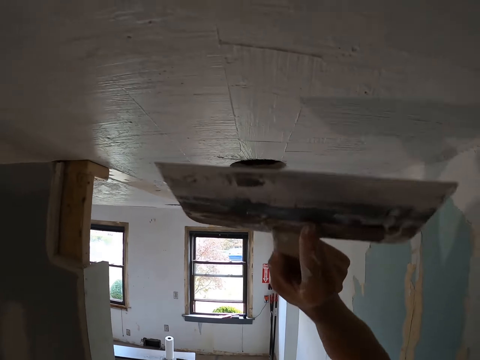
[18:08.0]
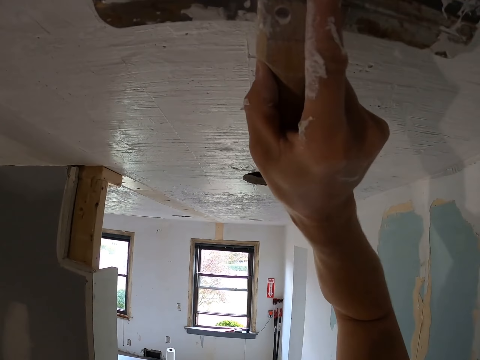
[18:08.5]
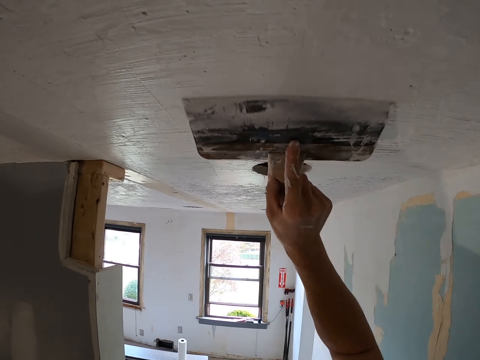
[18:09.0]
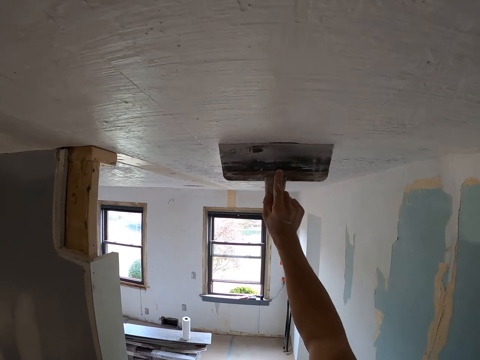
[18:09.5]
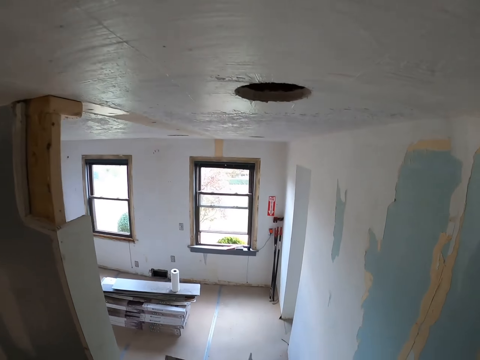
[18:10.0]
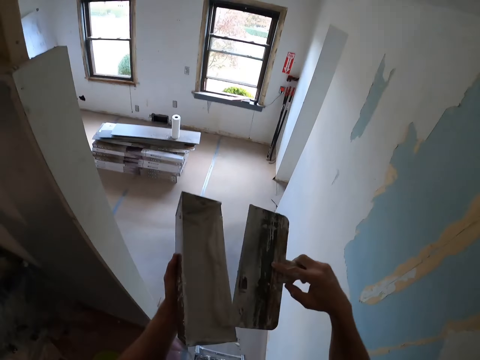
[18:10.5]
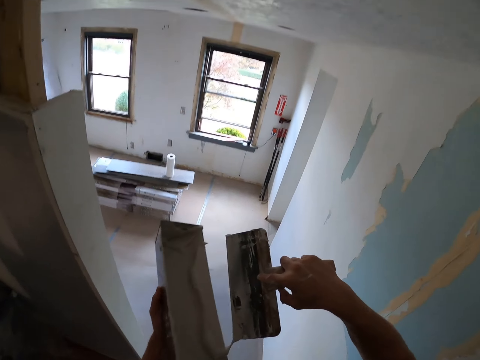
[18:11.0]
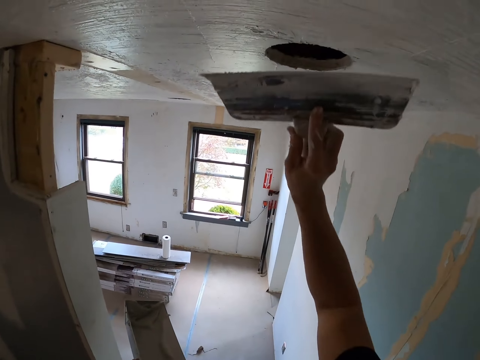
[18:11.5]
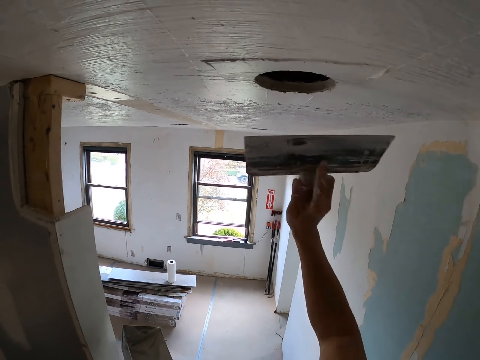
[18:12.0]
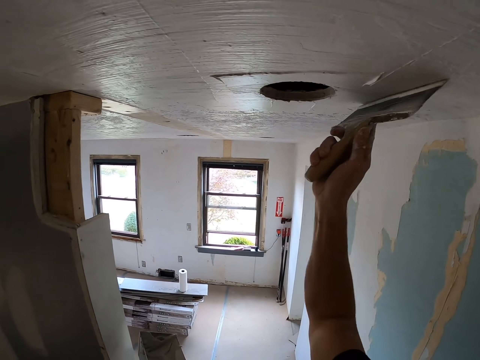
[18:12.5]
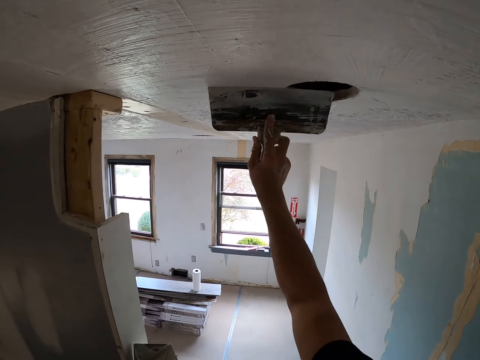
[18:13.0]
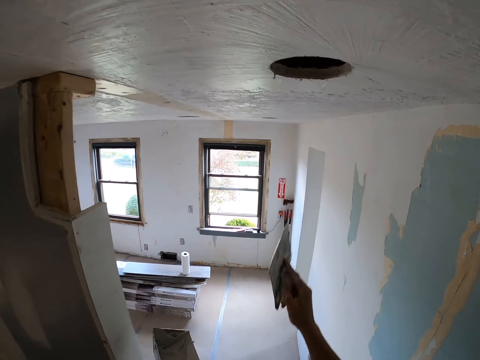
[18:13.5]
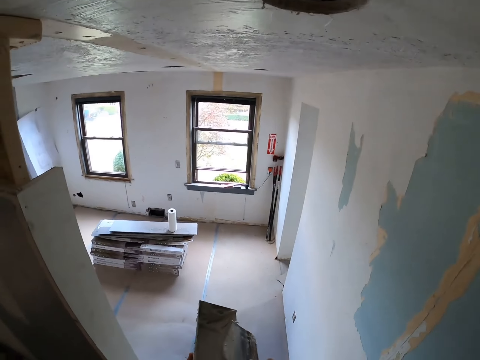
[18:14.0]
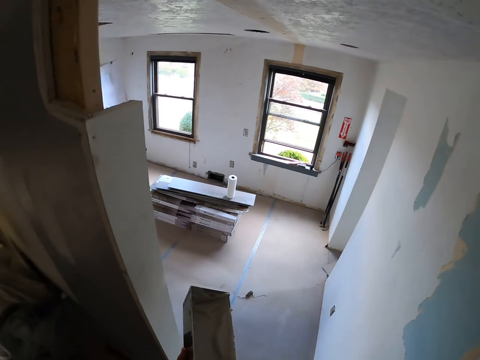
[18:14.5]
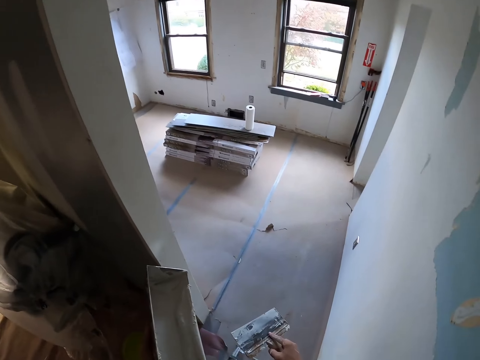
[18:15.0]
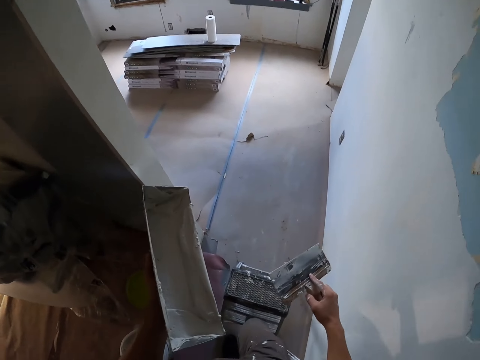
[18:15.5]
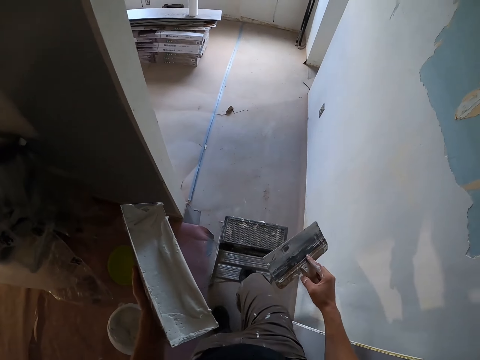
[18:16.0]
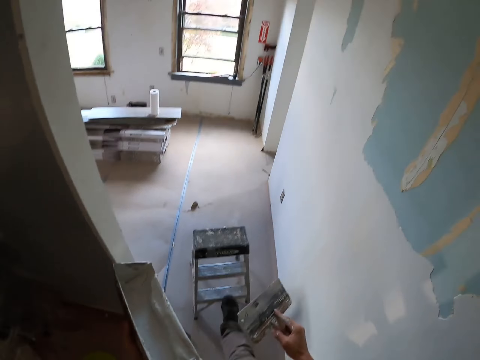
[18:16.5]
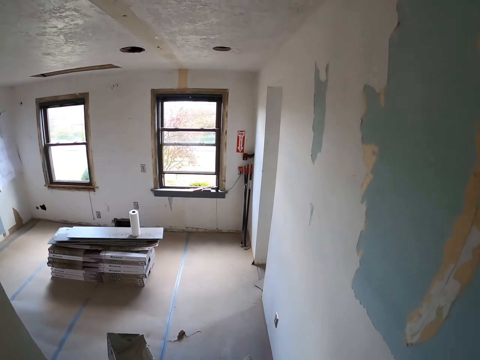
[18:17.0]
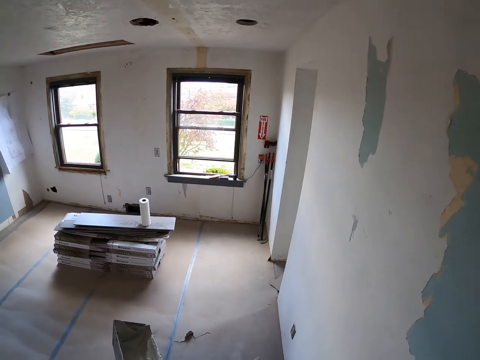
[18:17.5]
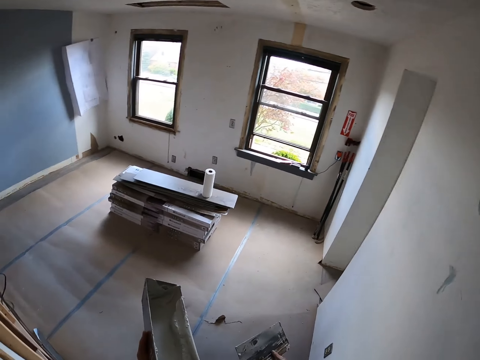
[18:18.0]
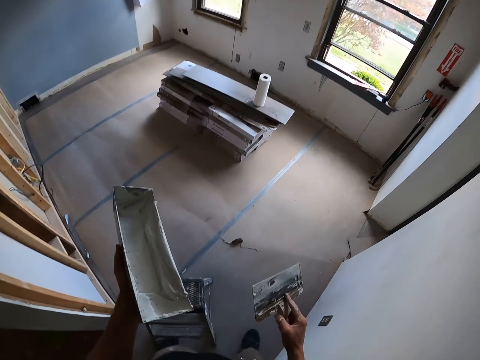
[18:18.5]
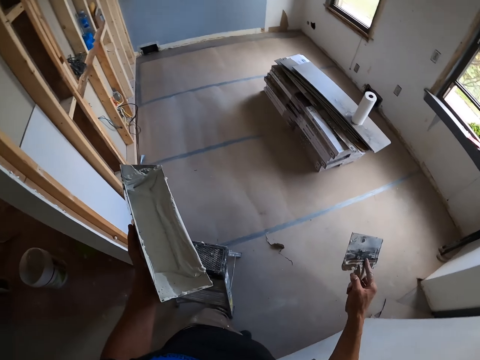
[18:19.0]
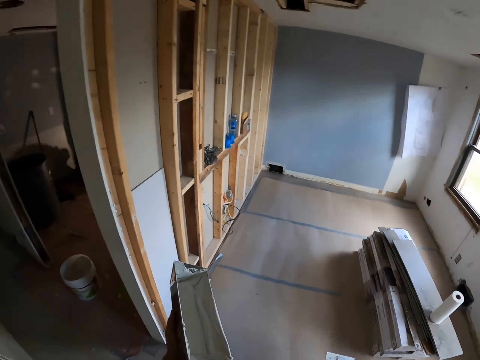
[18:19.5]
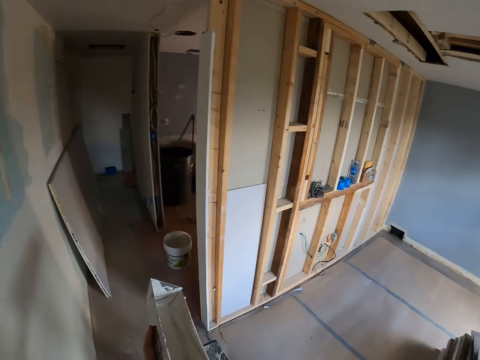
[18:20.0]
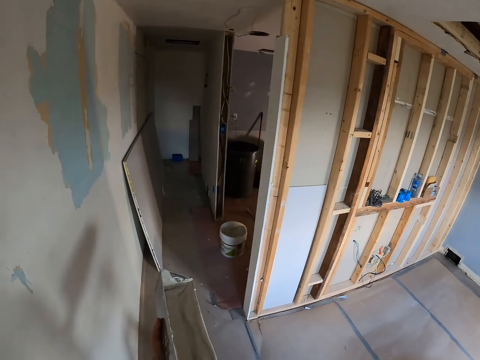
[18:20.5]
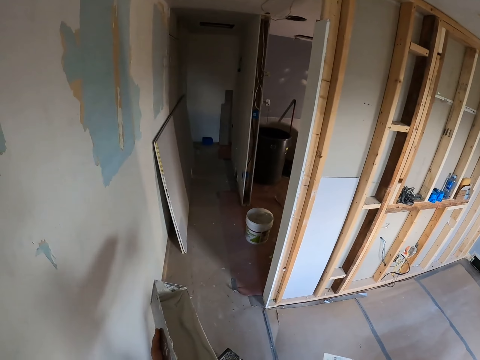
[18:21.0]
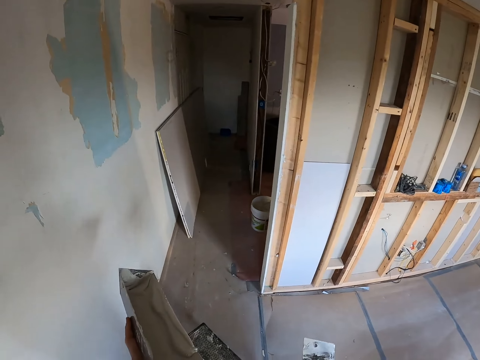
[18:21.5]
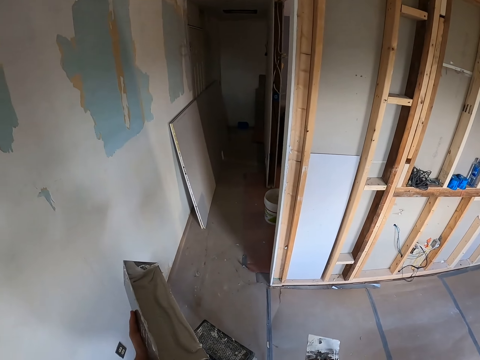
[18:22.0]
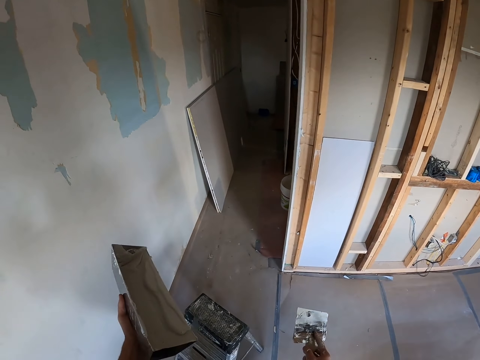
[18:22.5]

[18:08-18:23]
The camera wearer scoops paint in the container with a taping knife in the right hand. They spread the paint on the wall with the taping knife in the right hand. They rub the taping knife in the right hand on the container with paint. They adjust the climbing ladder. They push the step stool with the leg. They walk. They adjust the climbing ladder.

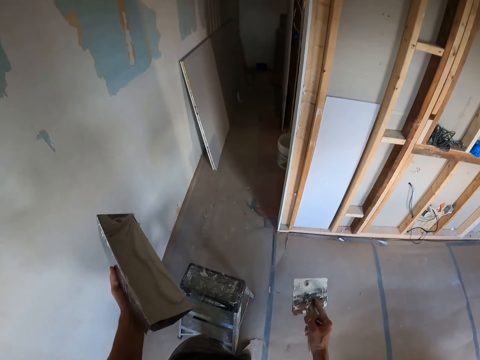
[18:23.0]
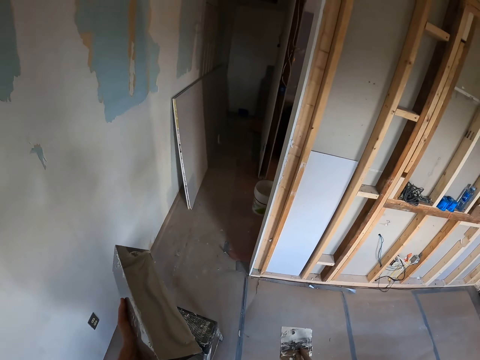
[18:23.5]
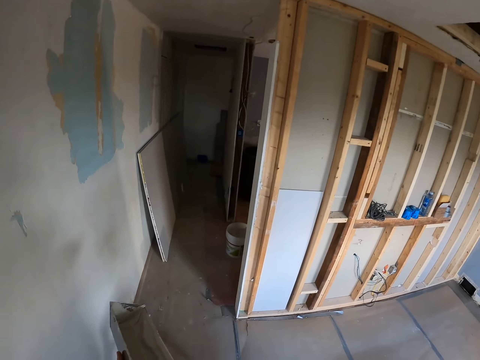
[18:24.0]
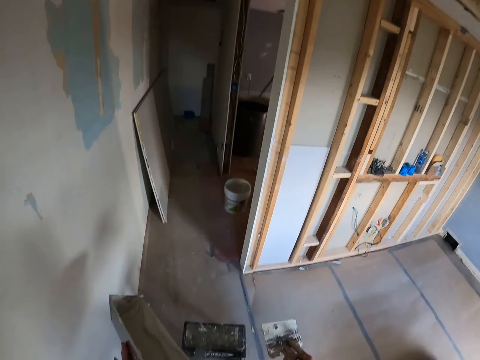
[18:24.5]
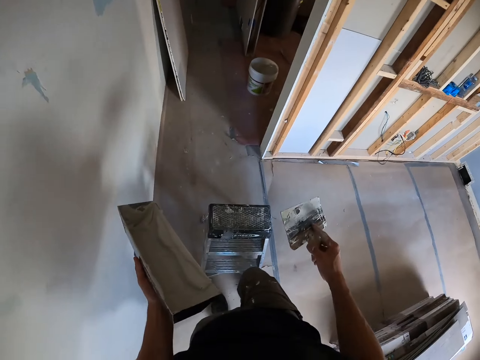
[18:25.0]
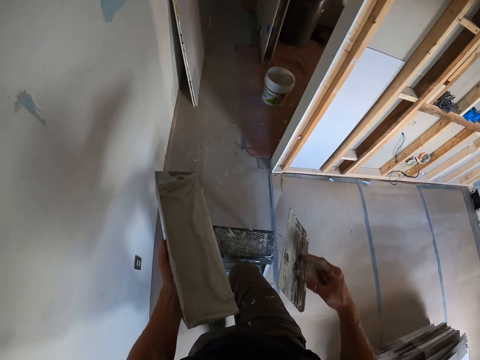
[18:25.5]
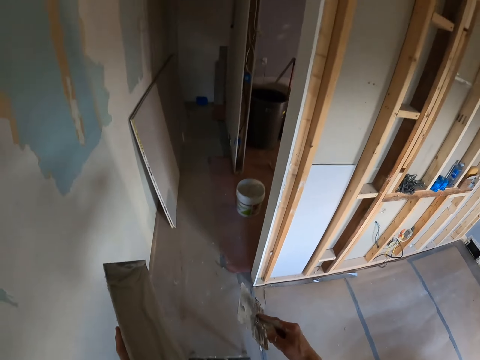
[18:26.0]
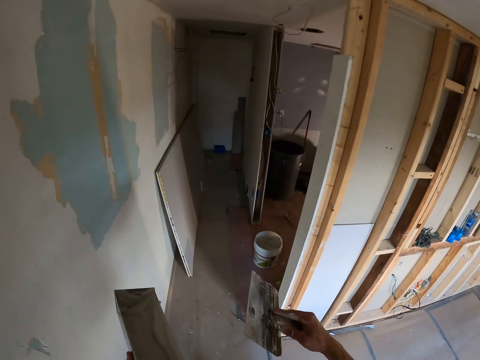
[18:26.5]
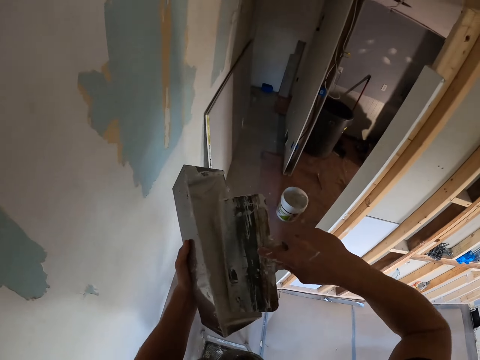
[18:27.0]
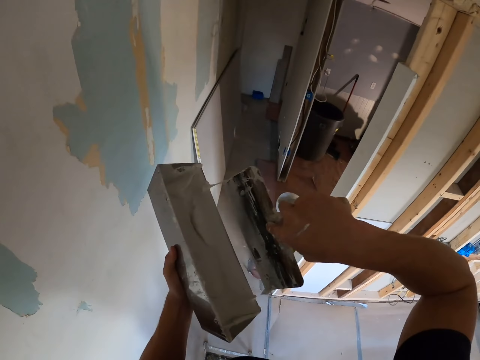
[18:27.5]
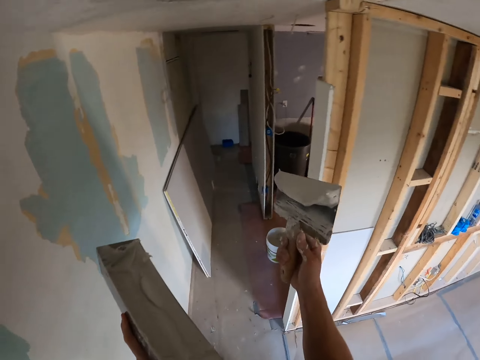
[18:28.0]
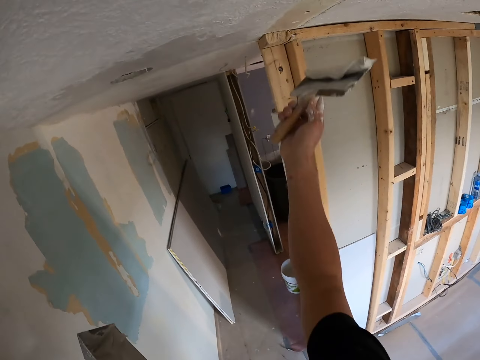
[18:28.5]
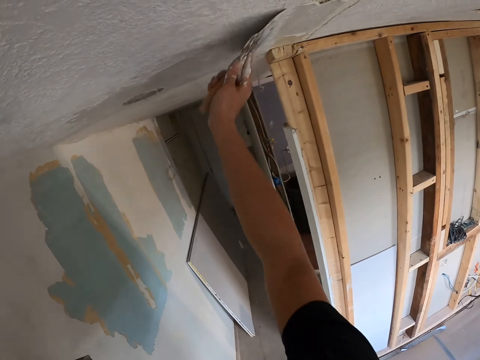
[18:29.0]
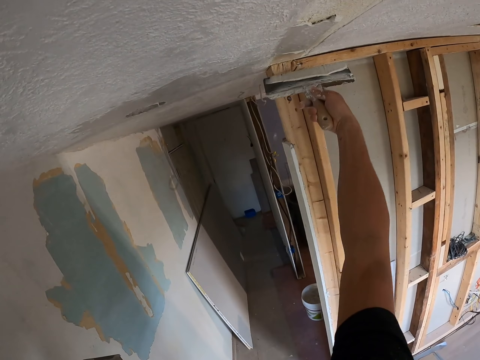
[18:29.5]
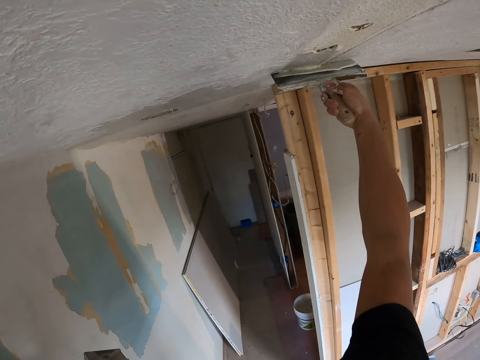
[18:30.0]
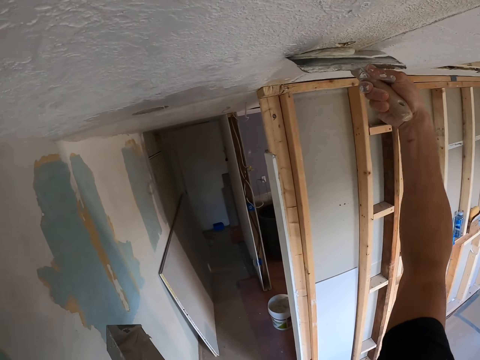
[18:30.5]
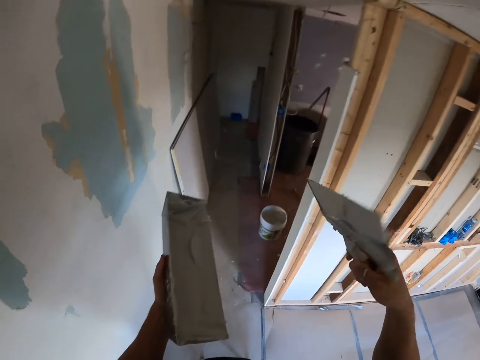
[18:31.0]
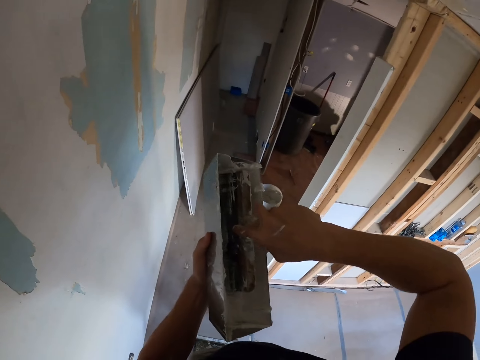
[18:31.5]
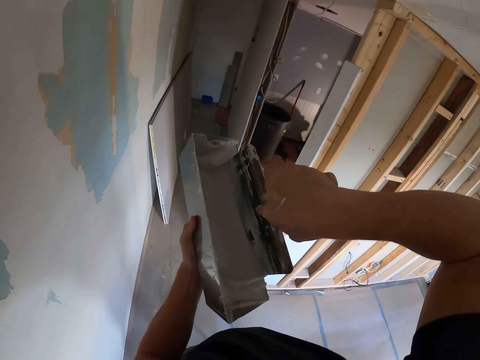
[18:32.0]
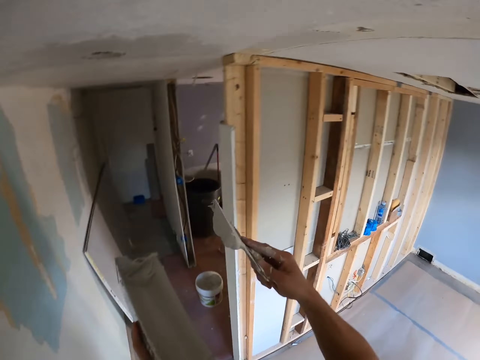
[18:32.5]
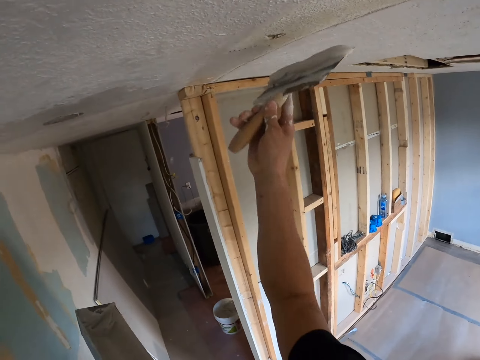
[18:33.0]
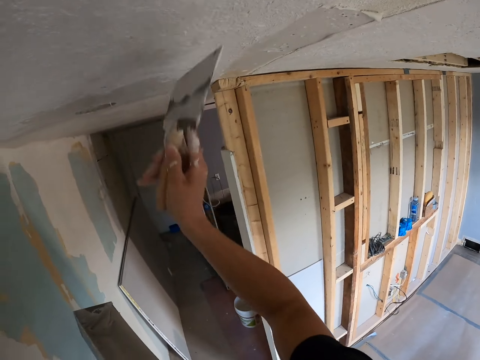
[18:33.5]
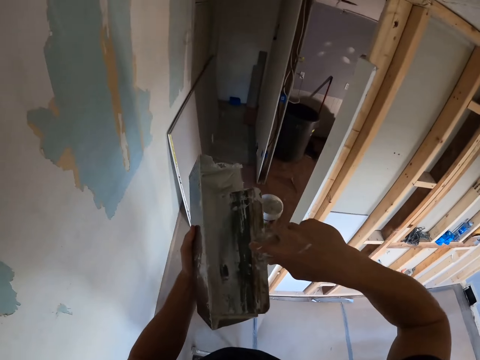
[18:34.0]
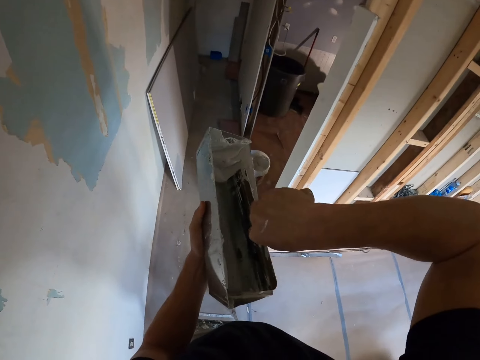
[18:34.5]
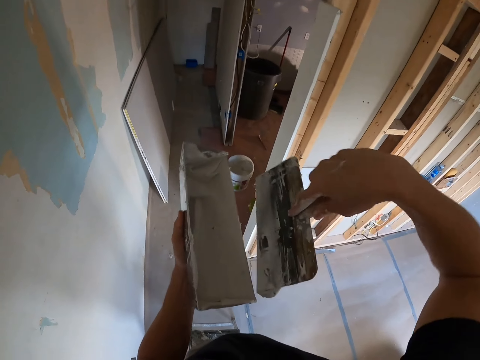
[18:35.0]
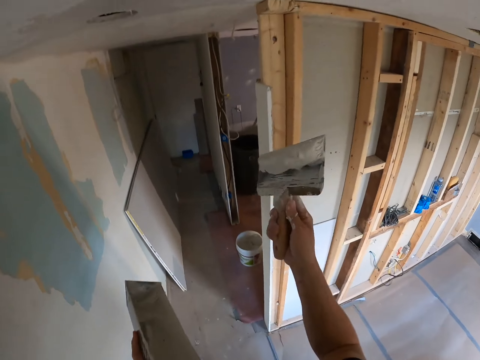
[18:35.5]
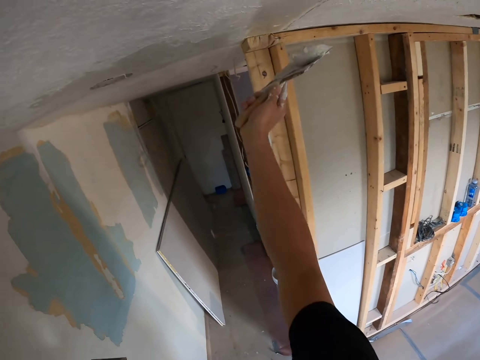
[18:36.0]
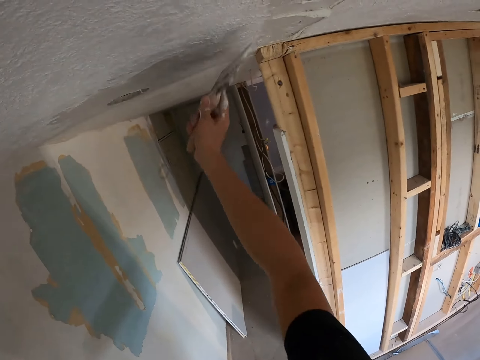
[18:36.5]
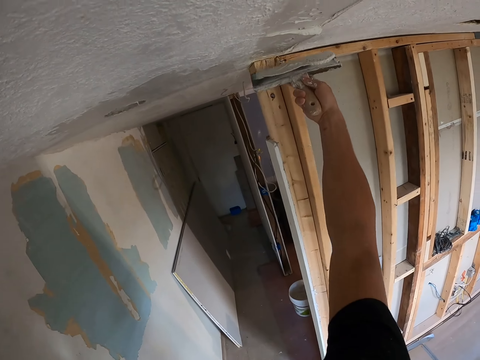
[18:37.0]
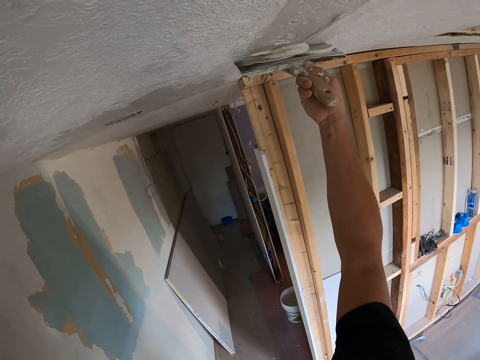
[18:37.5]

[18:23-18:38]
The camera wearer climbs the ladder. They pick paint from the container and adjust the paint. They paint the ceiling. They pick paint from the container and adjust the paint. They paint the ceiling. They adjust the paint and pick paint from the container. They adjust the paint and paint the ceiling.
